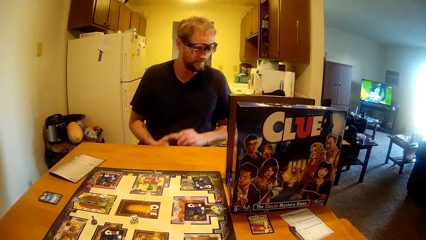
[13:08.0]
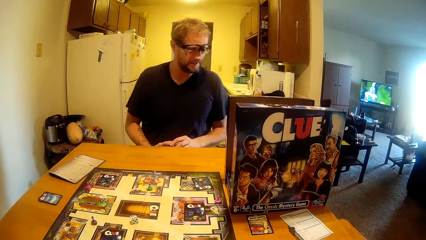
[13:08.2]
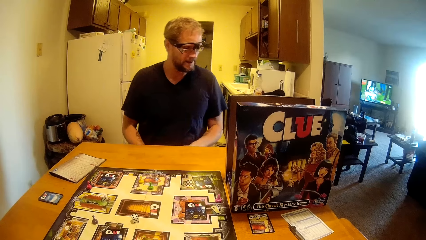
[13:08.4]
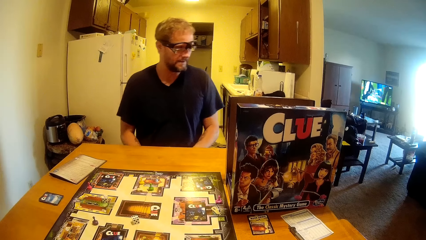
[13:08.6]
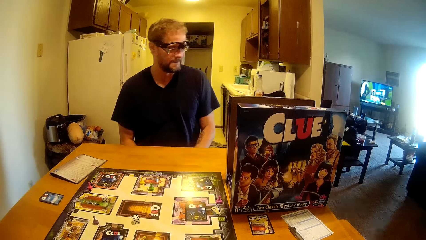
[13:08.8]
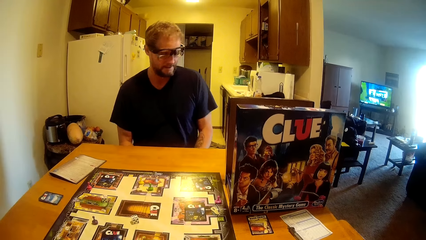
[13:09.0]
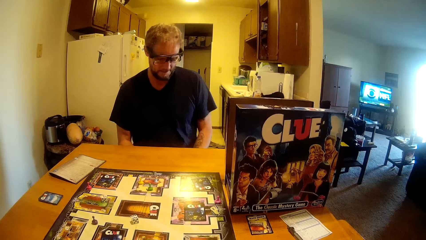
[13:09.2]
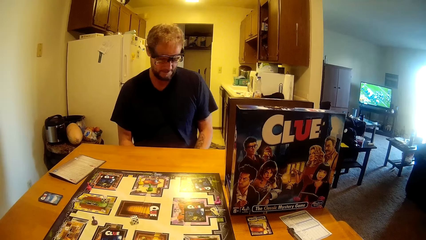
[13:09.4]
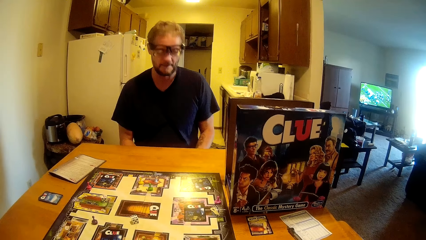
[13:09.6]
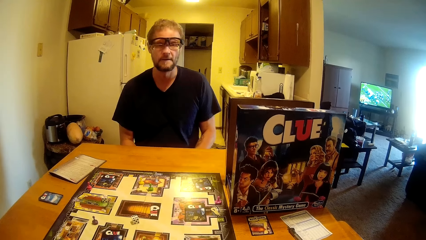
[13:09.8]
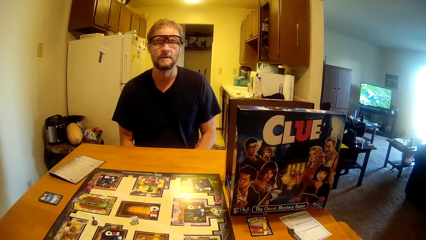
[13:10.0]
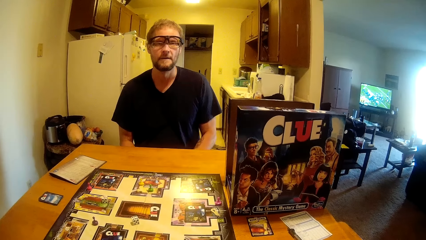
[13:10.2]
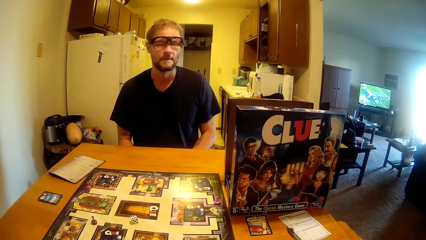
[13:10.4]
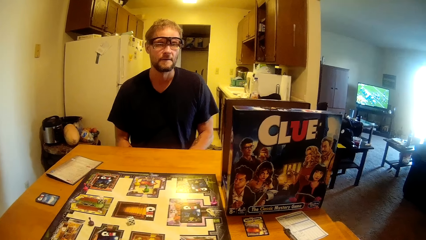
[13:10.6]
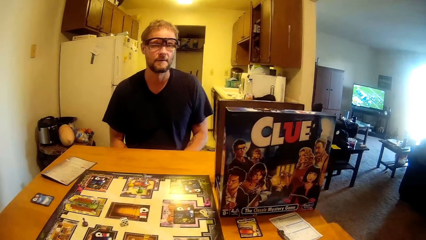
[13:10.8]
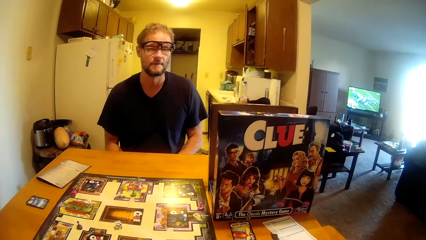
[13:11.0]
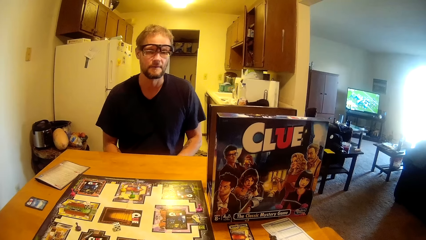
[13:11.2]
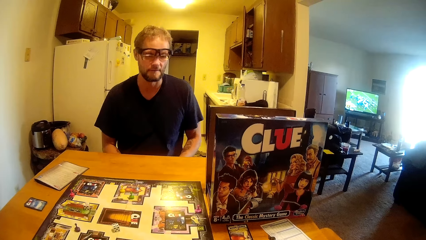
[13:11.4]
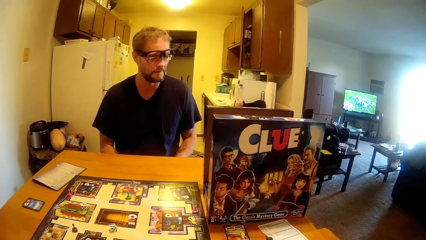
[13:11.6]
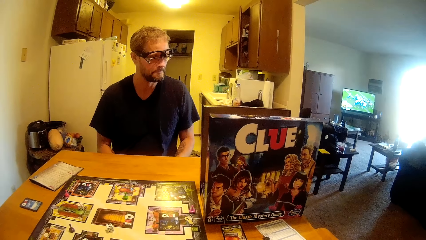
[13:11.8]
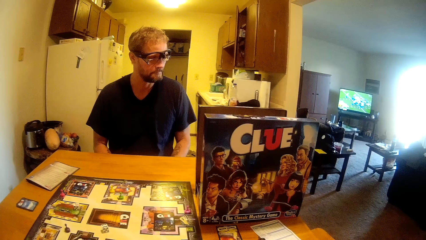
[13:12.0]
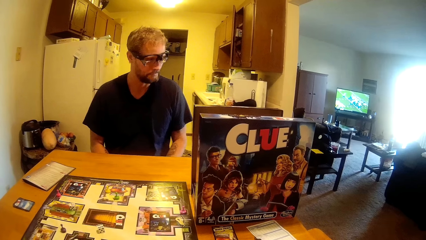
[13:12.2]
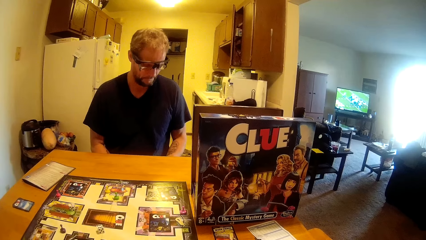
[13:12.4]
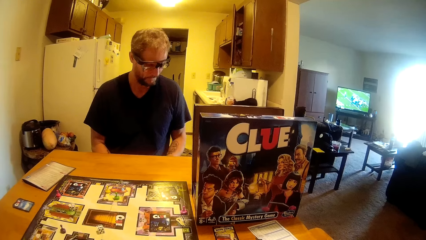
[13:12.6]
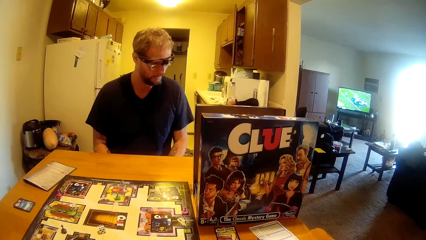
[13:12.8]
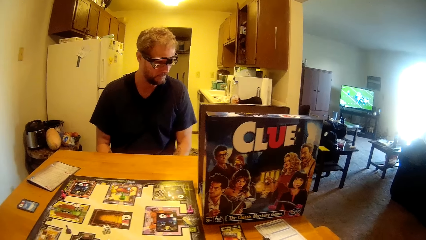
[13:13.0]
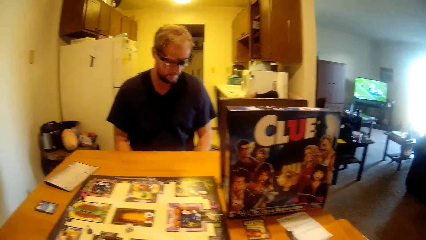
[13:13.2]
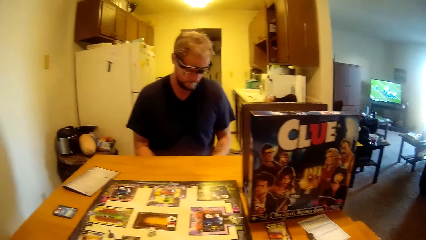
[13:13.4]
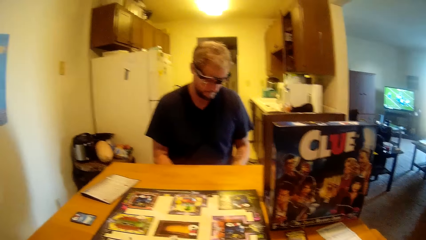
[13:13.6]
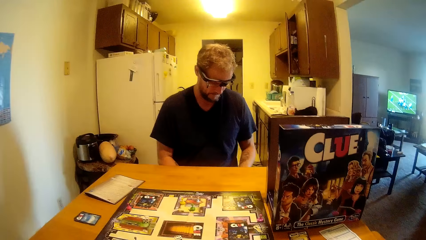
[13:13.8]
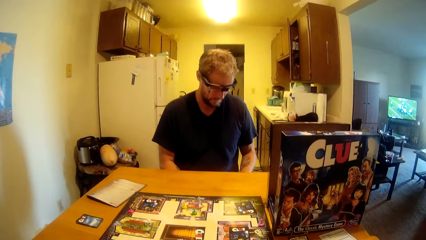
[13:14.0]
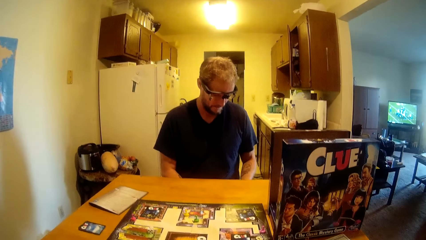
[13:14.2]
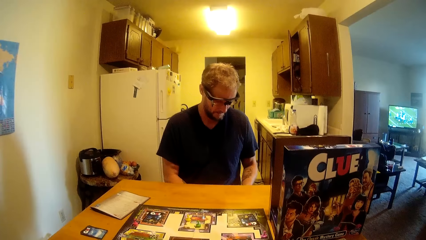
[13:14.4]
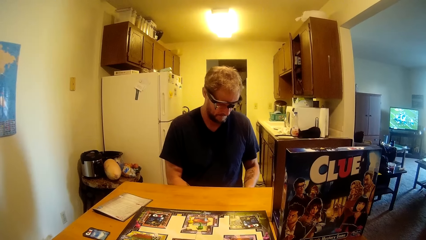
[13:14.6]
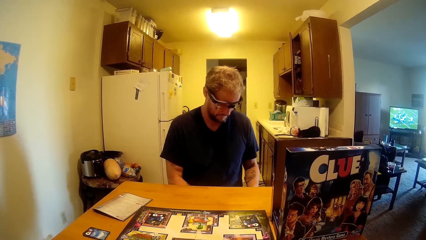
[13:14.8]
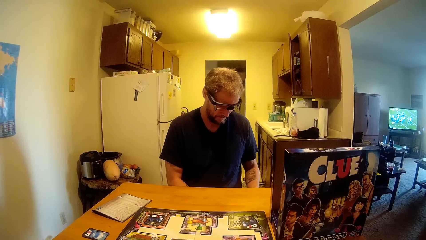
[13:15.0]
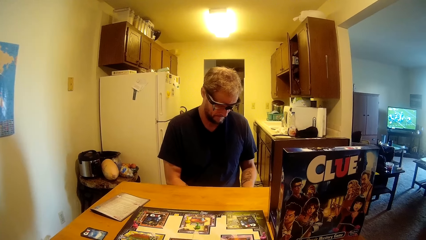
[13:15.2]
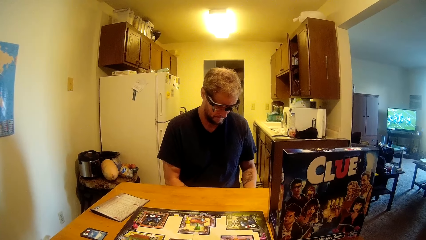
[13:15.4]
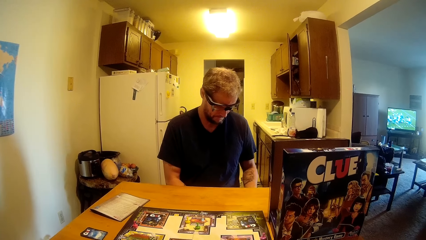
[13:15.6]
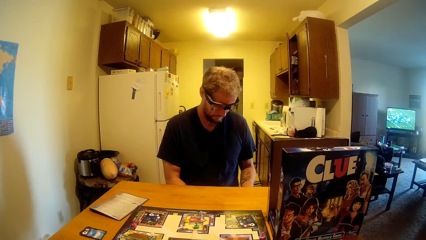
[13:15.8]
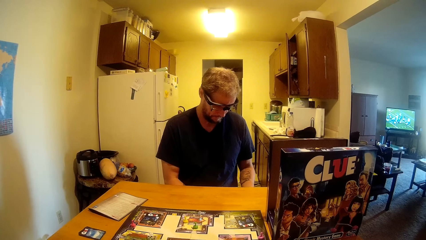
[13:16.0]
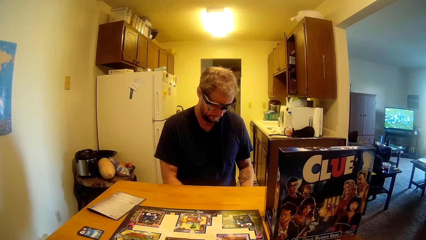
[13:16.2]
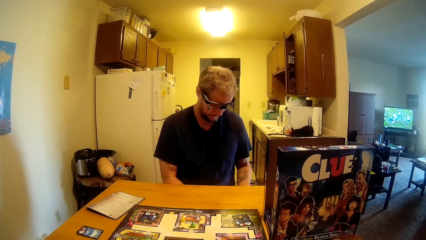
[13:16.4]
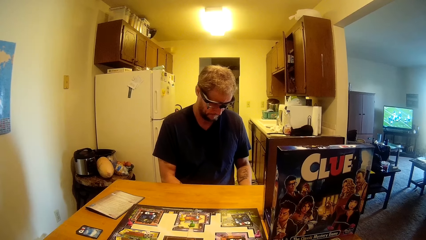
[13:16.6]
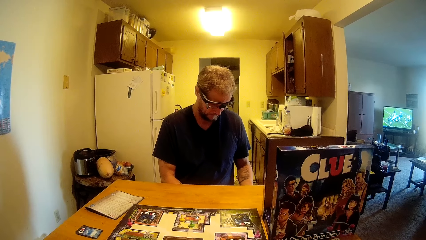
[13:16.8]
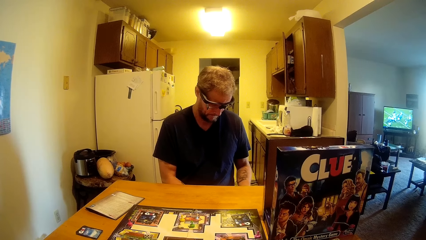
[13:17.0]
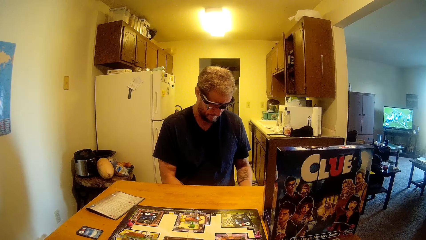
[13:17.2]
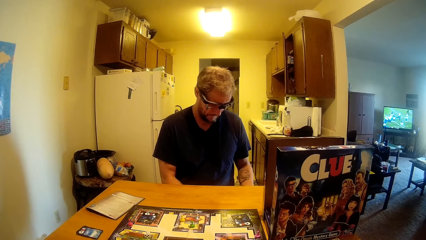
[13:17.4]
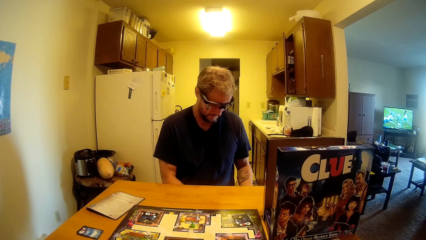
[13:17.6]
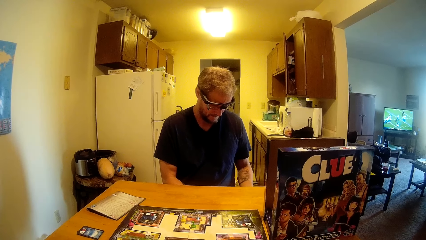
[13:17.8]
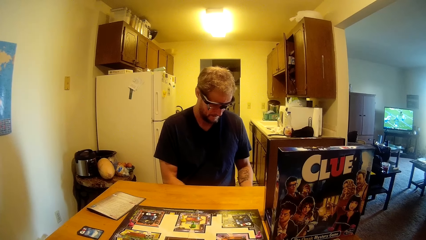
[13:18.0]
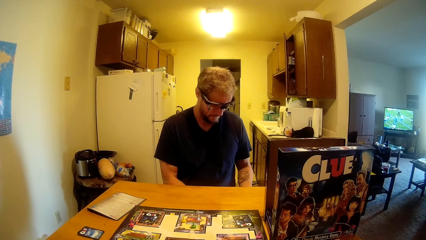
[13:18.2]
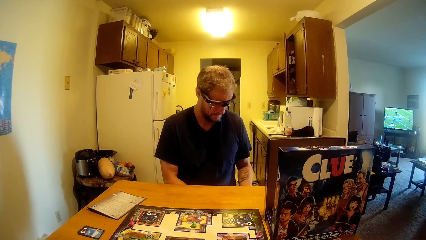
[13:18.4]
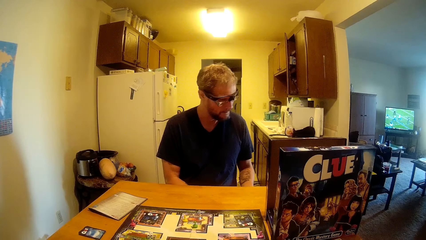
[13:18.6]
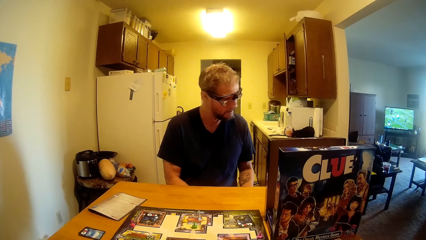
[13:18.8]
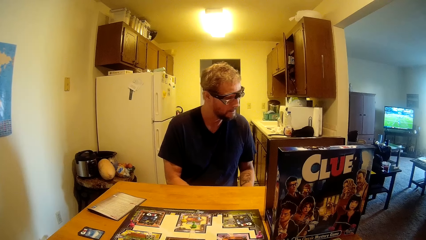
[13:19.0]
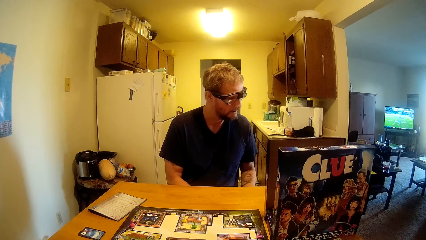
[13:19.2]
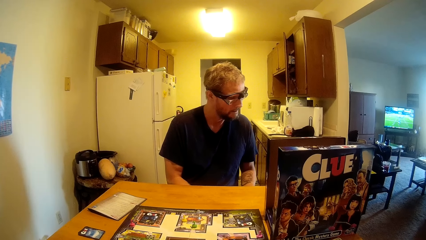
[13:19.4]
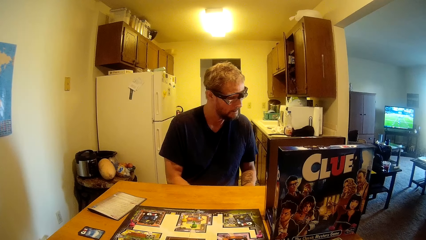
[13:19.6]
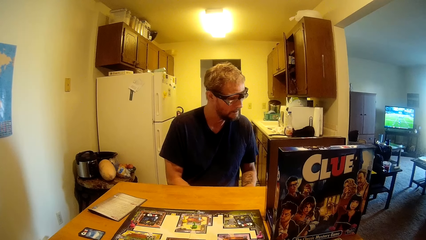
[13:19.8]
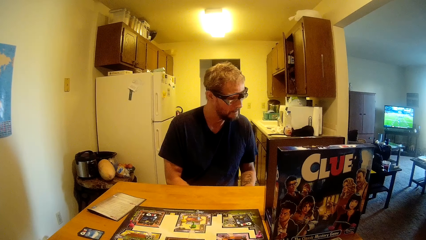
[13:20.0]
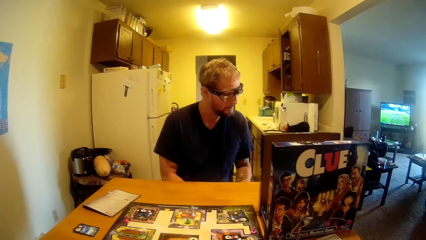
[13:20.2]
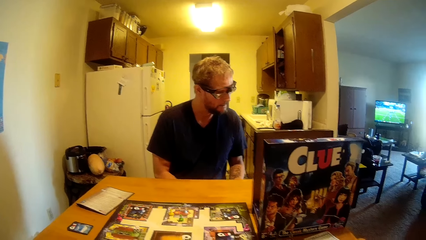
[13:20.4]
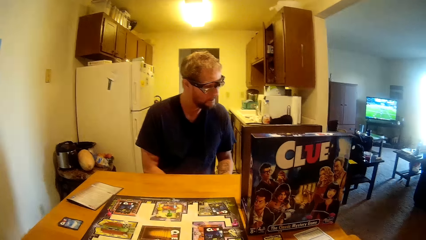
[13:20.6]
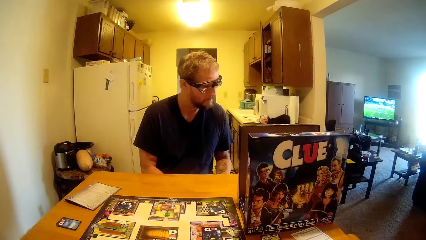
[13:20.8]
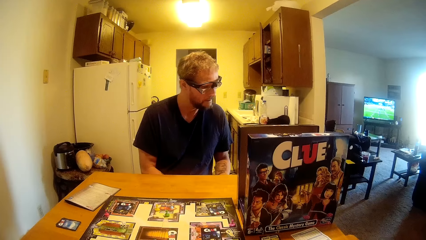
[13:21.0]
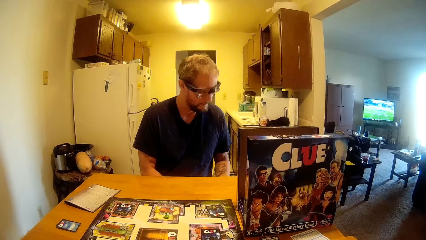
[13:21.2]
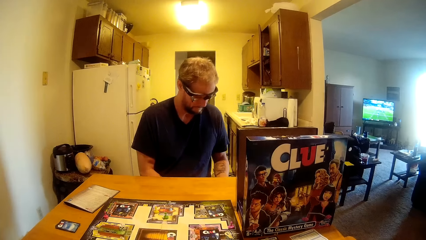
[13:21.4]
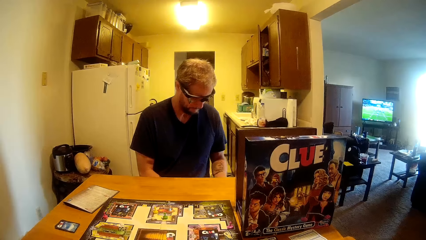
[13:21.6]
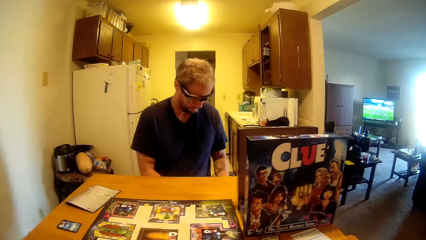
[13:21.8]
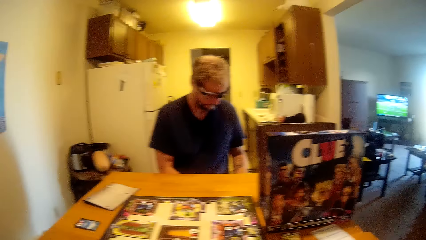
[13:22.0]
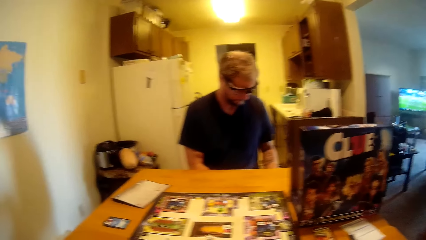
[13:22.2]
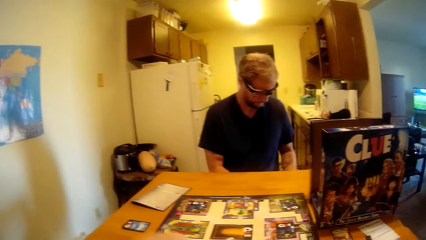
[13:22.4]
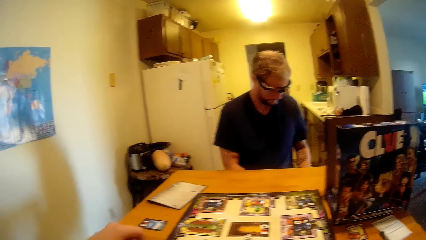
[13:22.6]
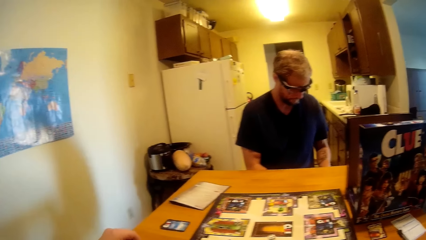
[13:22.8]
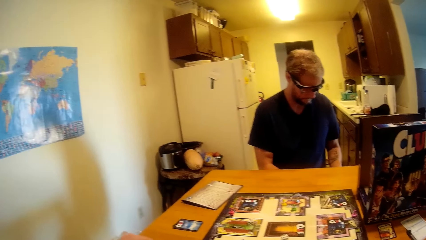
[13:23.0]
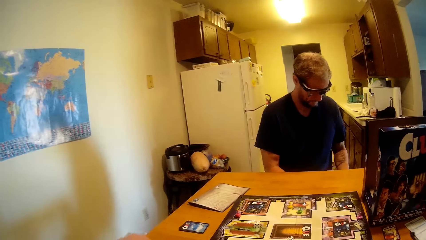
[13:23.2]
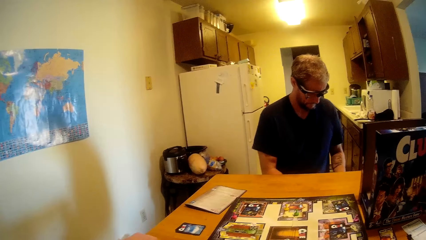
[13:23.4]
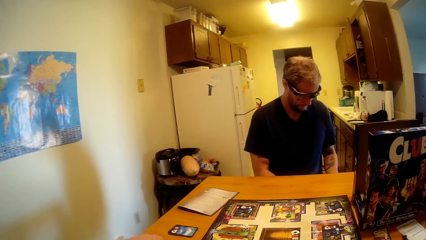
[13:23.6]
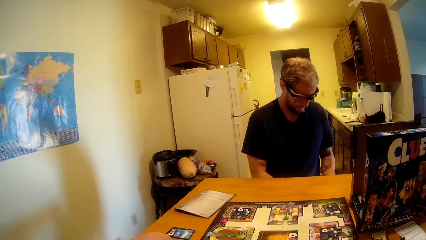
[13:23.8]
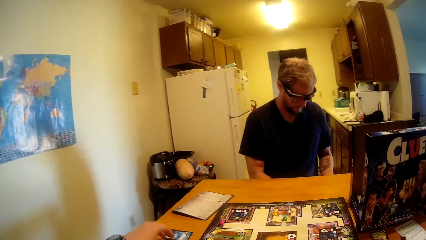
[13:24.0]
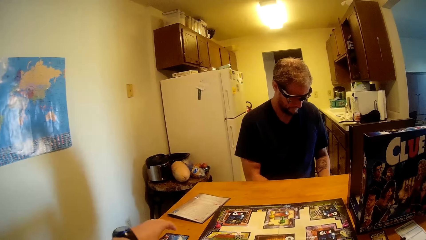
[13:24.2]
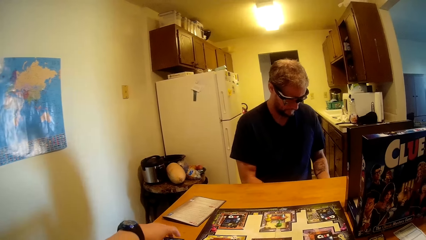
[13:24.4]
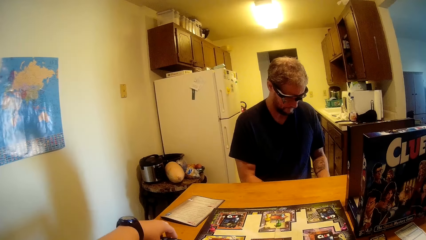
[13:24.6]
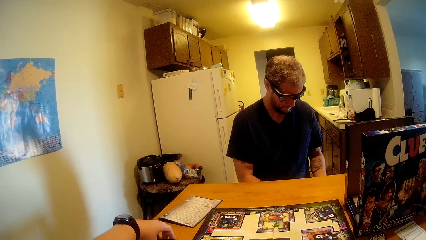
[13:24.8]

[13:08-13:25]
The camera wearer talks to a man. The man looks at the cards.
